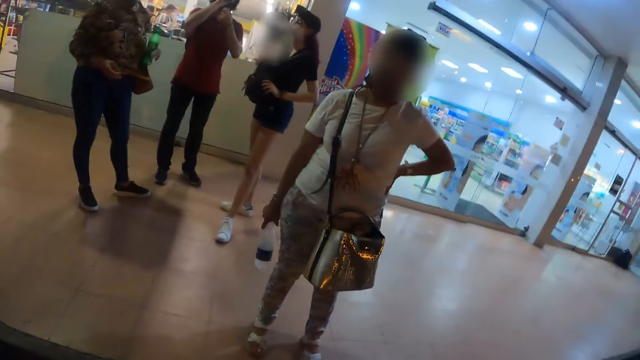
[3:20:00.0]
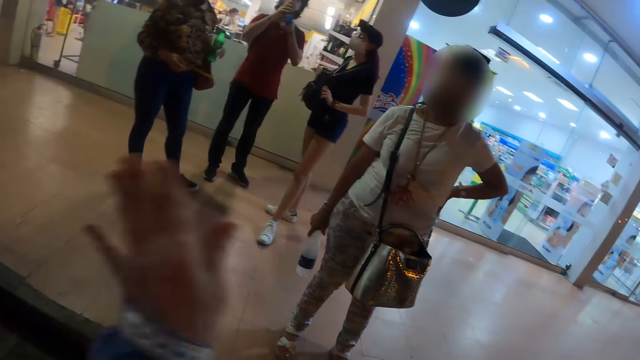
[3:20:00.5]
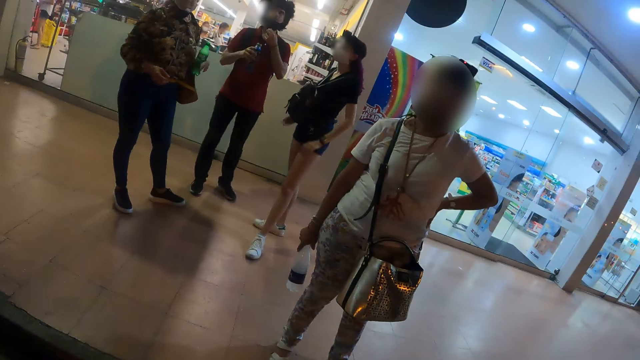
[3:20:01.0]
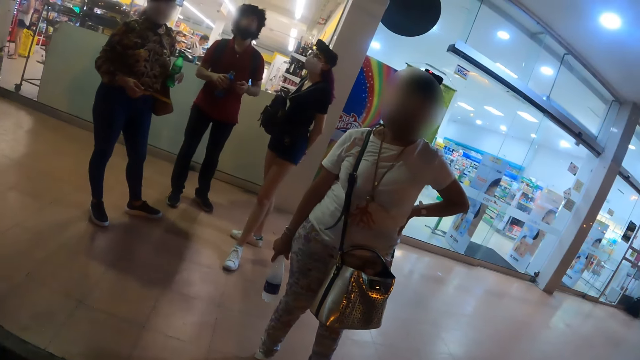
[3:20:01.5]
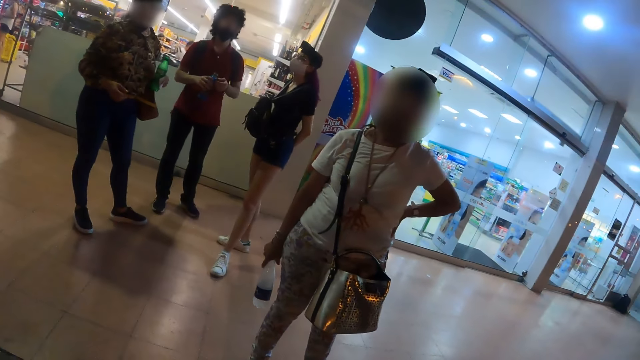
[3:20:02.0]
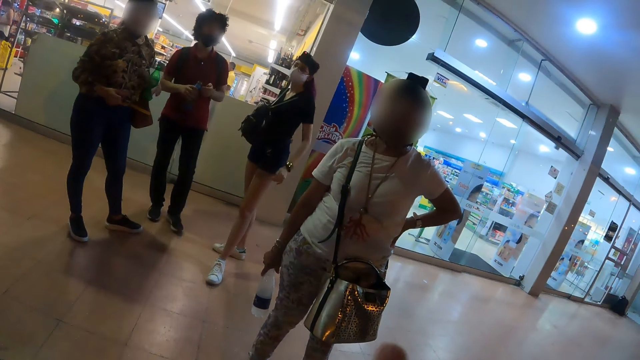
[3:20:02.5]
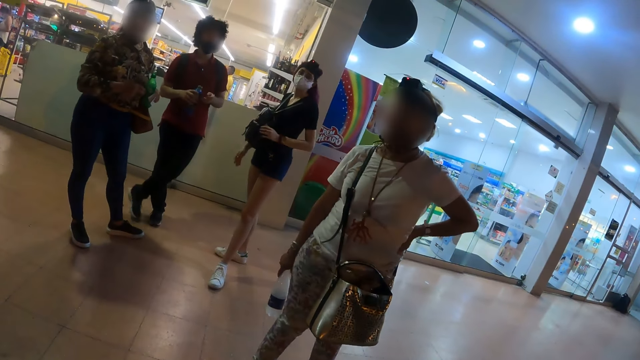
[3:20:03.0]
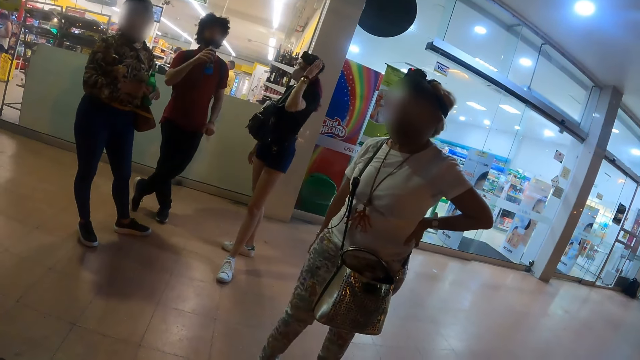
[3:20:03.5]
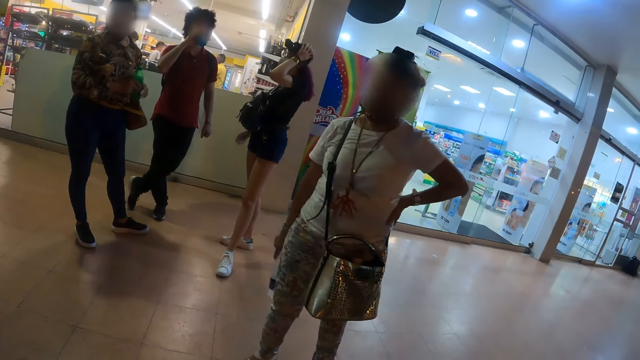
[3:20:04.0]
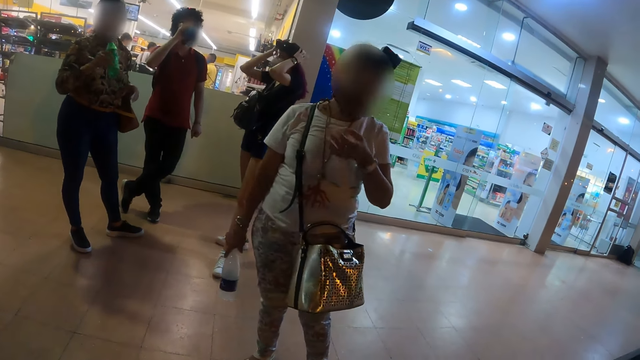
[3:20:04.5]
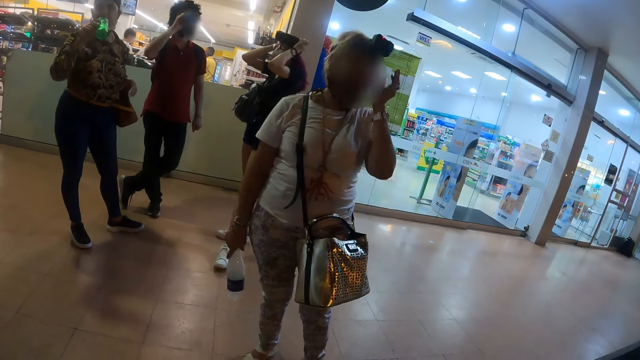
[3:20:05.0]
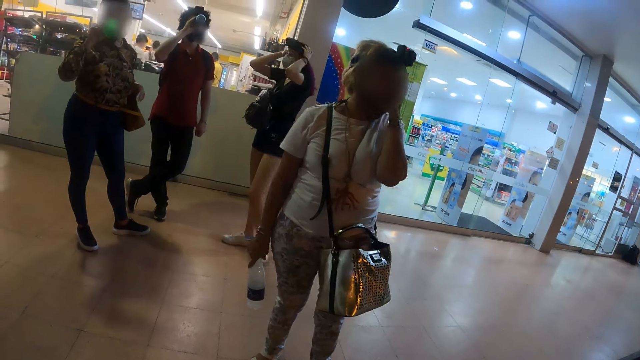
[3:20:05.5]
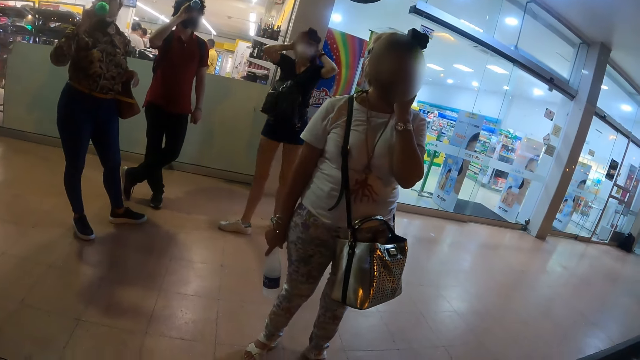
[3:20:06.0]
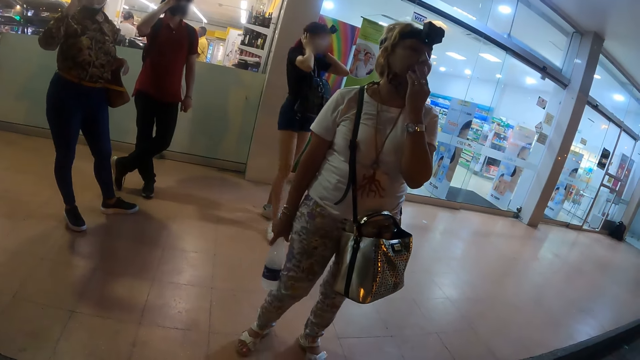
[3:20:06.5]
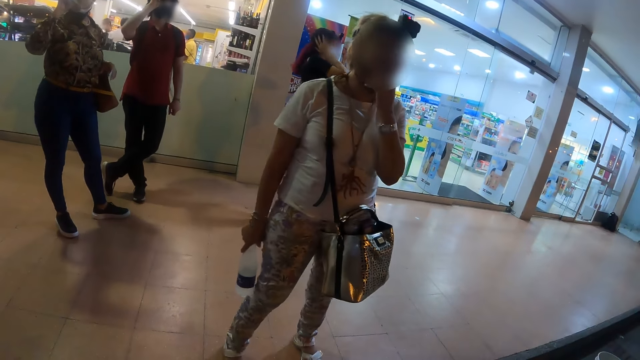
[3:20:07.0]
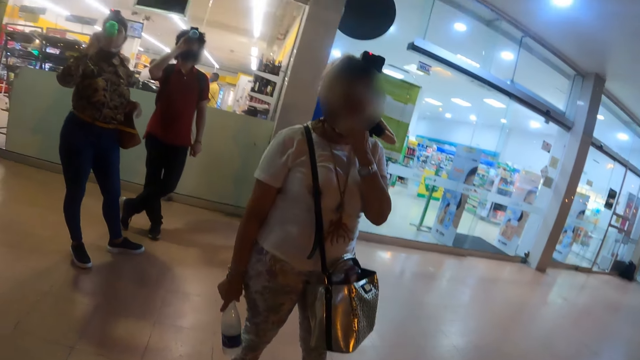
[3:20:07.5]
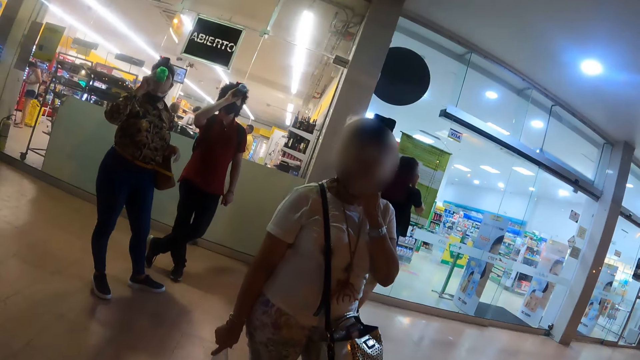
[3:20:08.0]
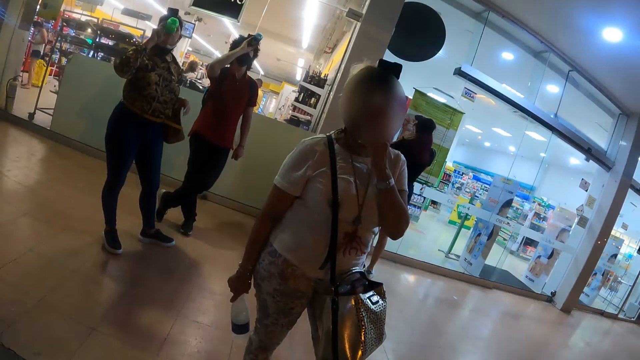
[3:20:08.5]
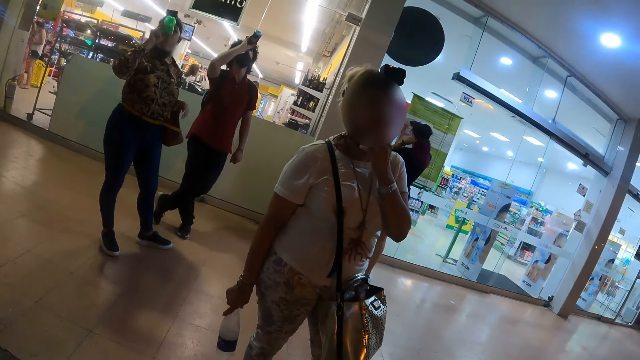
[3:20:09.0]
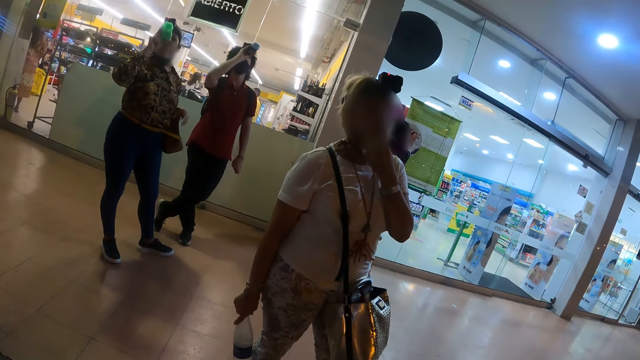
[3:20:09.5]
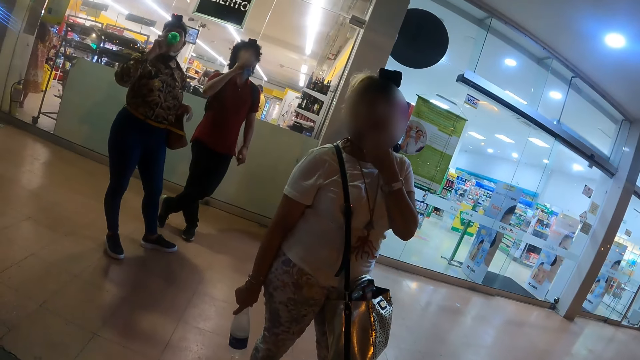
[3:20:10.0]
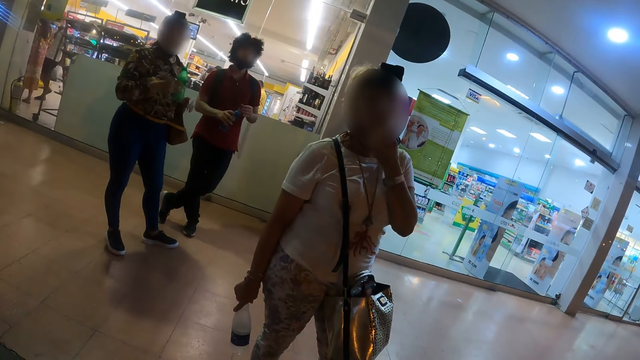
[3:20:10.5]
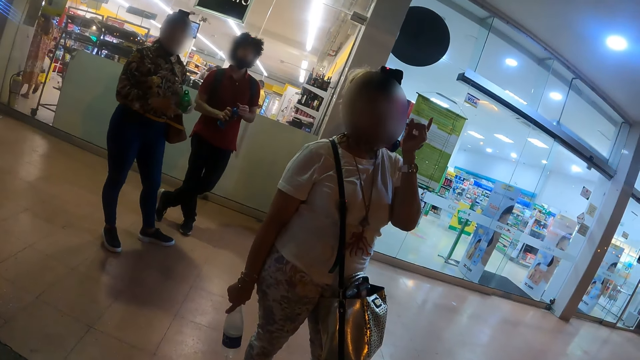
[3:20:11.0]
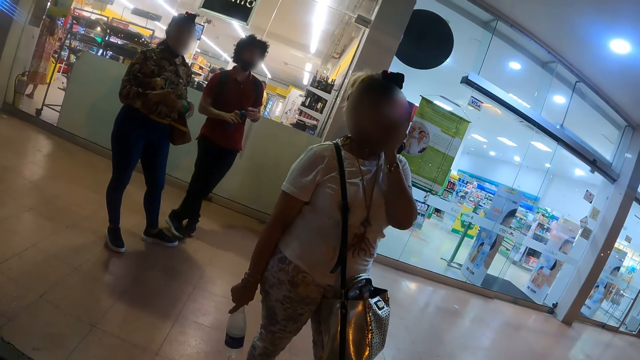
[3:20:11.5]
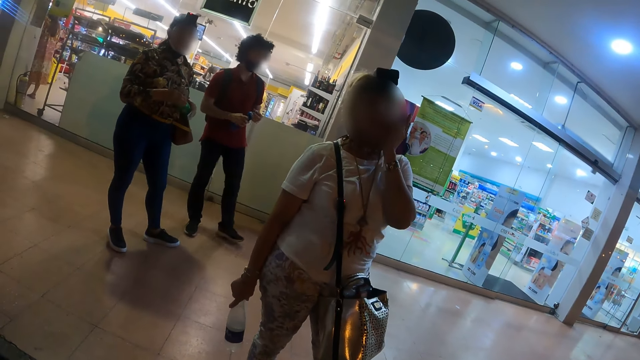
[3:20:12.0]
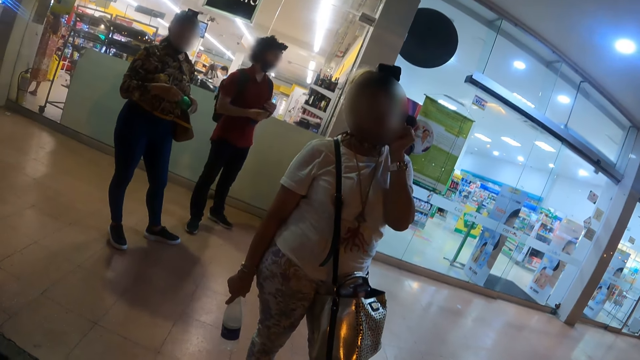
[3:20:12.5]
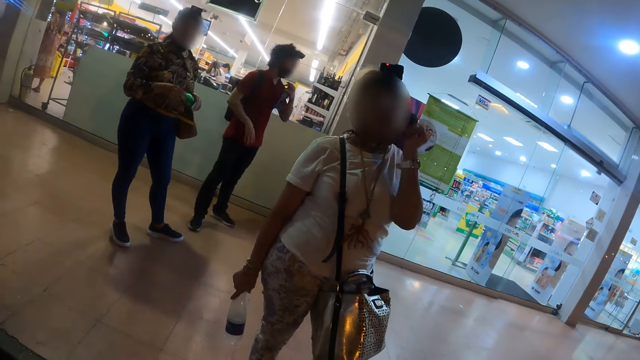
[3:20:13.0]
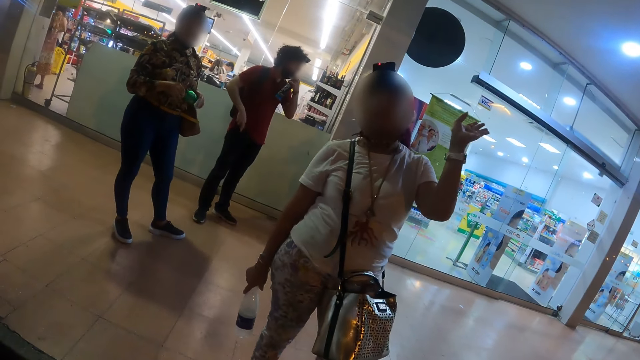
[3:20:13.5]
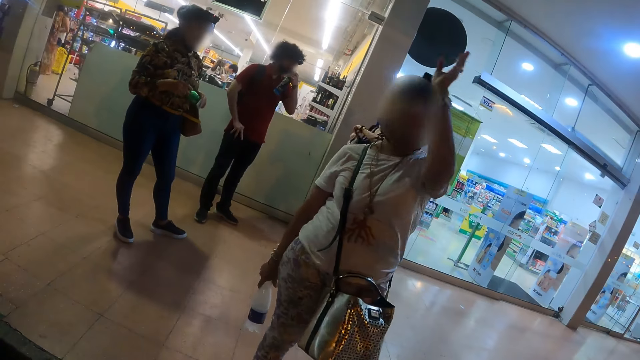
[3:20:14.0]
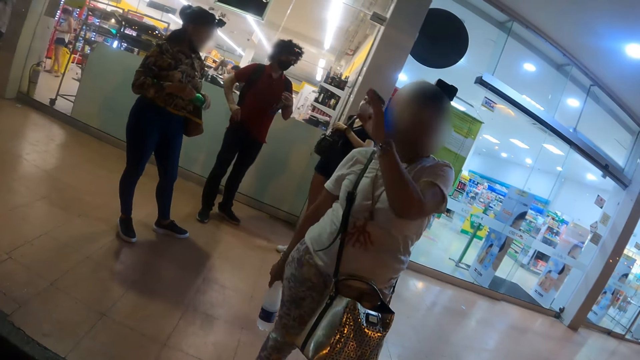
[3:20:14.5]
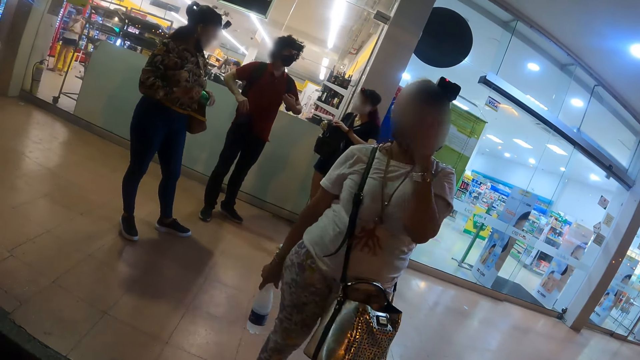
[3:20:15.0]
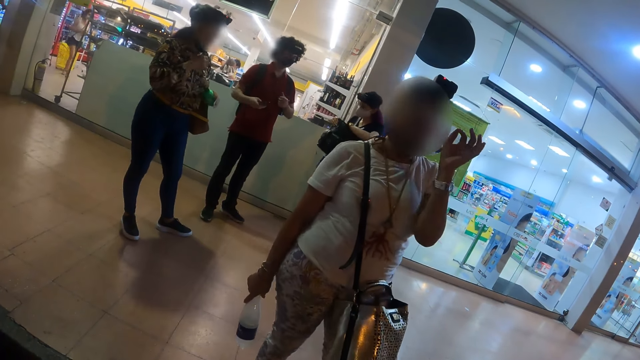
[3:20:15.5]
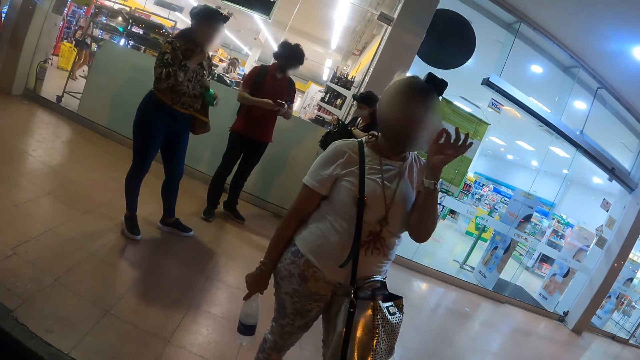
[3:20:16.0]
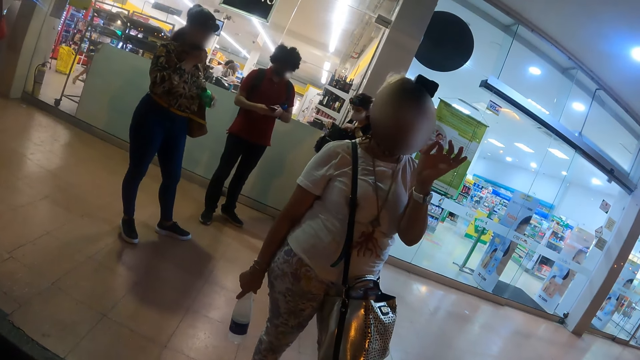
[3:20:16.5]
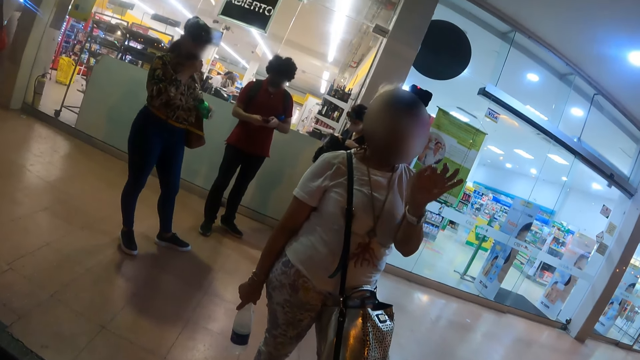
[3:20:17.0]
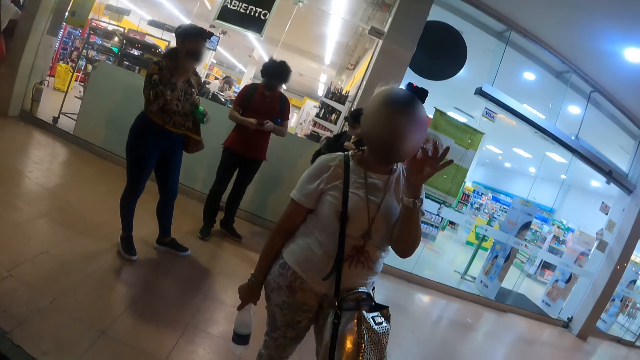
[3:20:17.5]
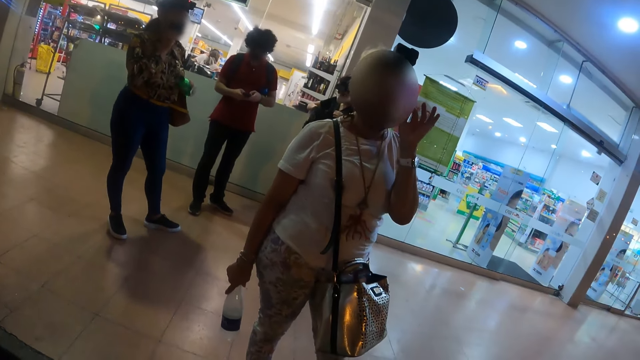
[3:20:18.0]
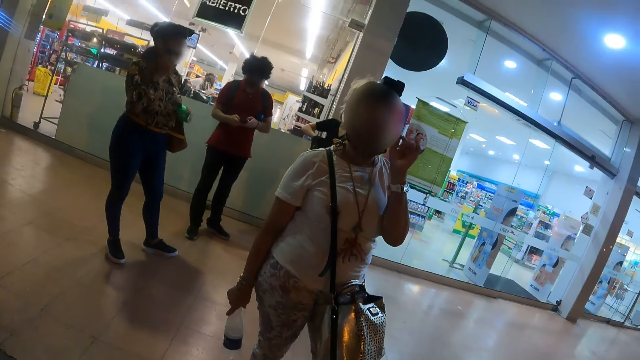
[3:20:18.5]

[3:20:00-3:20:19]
The camera wearer moves the left hand. They look at a woman. The woman touches her face. The woman speaks to the camera wearer.

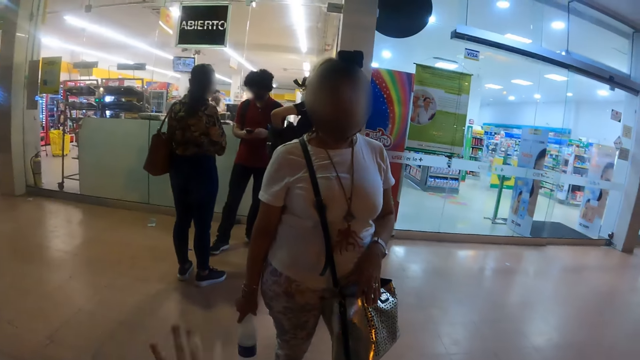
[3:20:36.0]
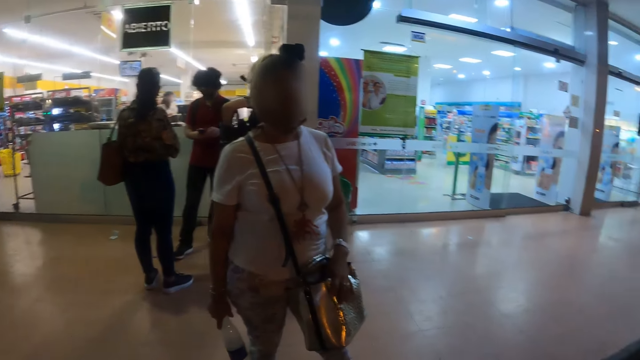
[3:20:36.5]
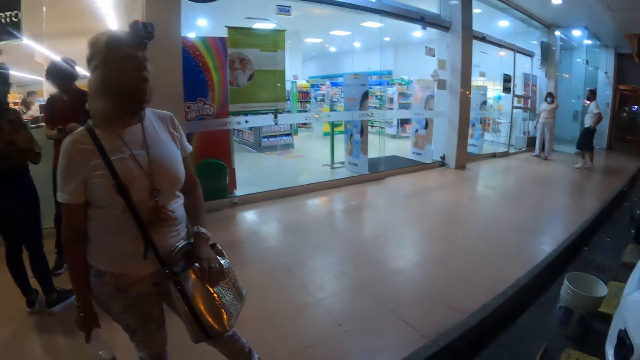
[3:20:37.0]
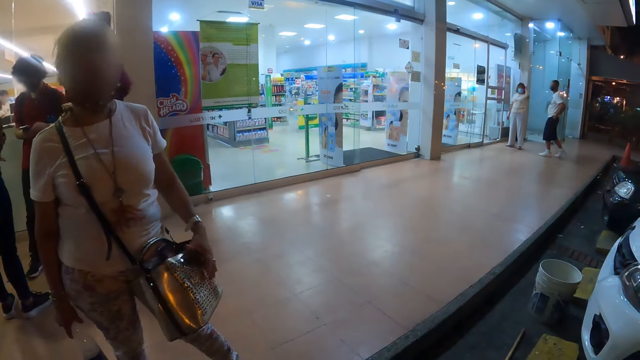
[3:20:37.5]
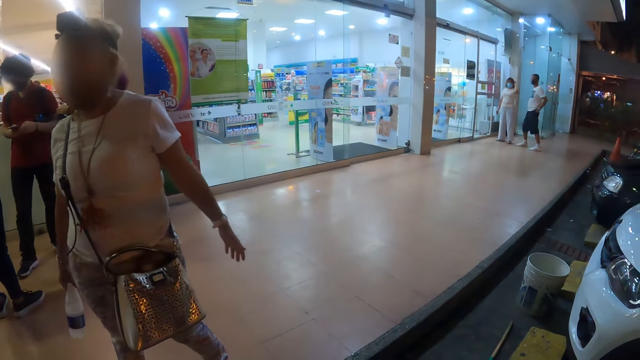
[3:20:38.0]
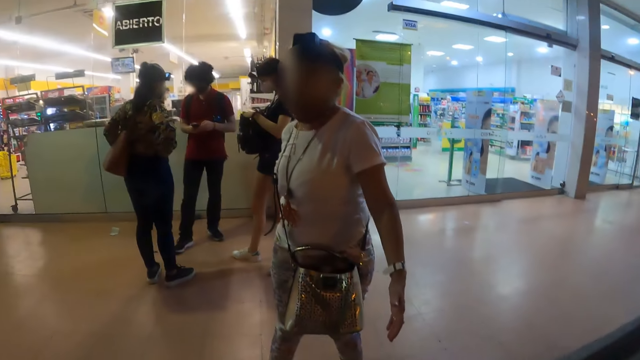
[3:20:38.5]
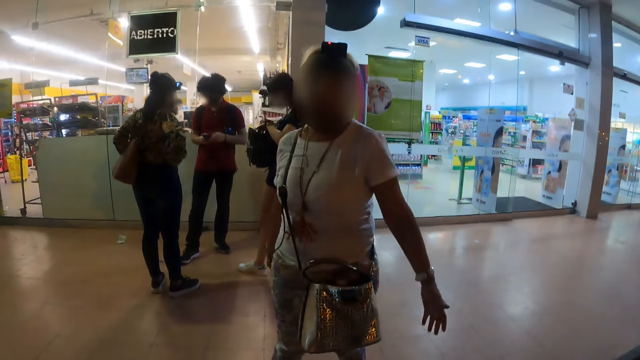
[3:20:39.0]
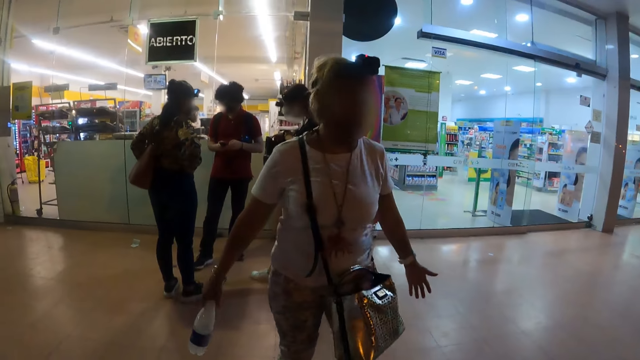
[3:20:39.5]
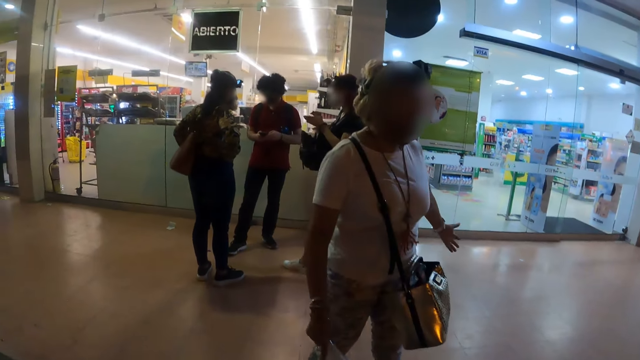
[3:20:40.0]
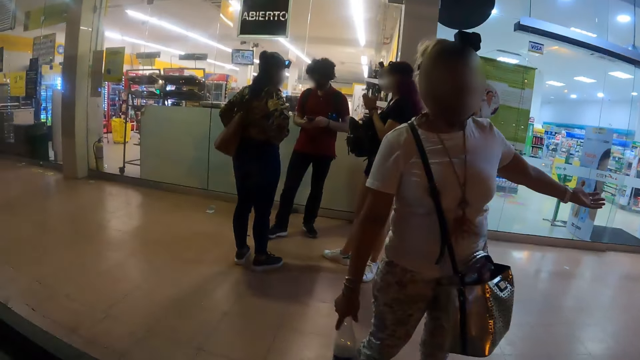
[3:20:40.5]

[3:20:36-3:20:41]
The camera wearer looks around the store corridor. They look at a woman. The woman speaks to the camera wearer.
